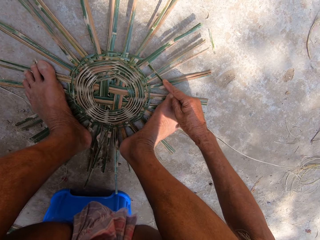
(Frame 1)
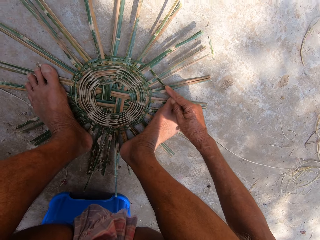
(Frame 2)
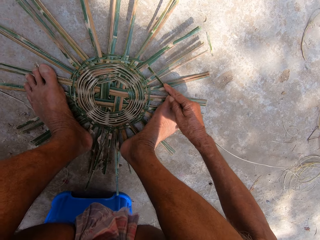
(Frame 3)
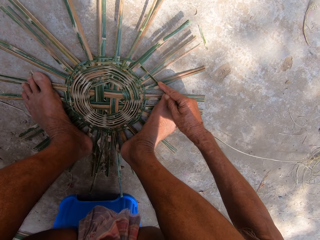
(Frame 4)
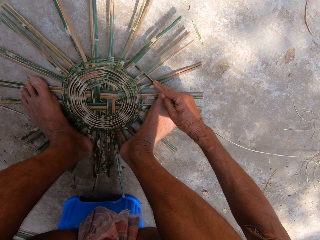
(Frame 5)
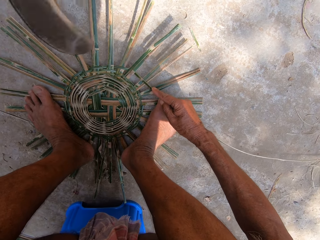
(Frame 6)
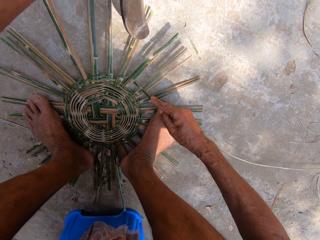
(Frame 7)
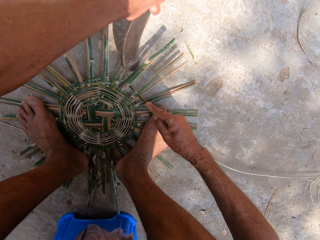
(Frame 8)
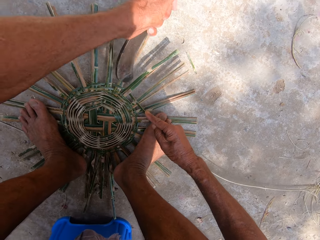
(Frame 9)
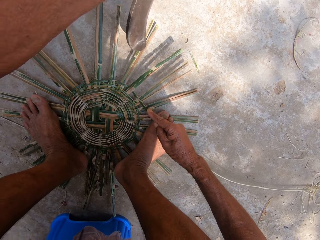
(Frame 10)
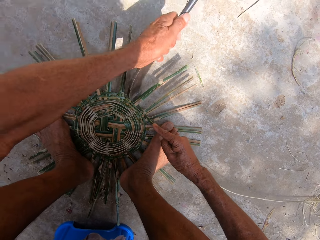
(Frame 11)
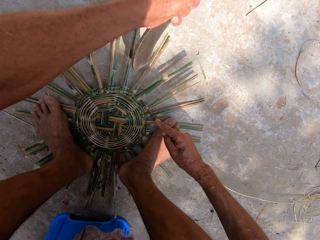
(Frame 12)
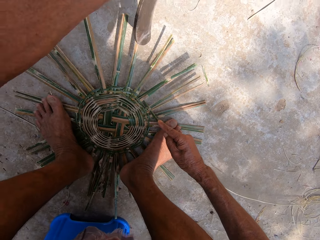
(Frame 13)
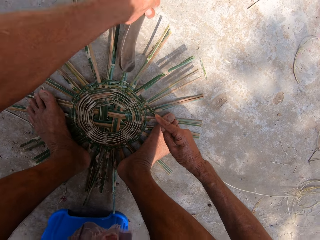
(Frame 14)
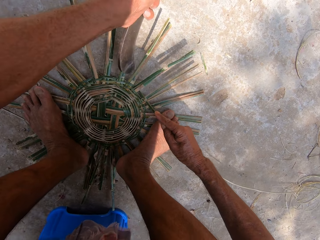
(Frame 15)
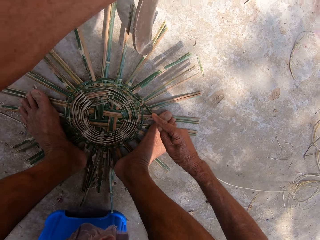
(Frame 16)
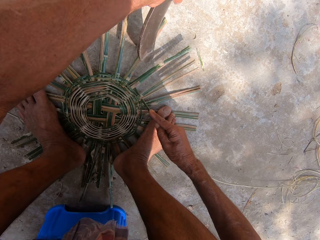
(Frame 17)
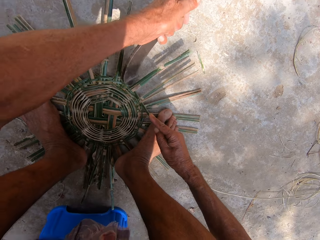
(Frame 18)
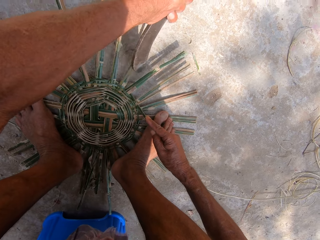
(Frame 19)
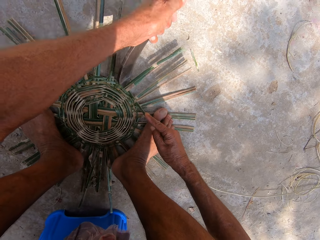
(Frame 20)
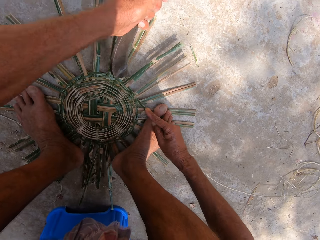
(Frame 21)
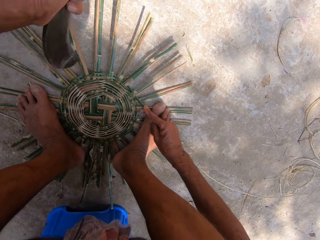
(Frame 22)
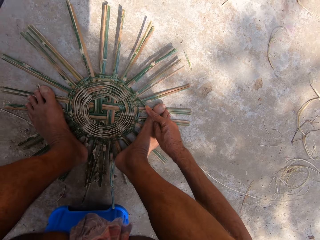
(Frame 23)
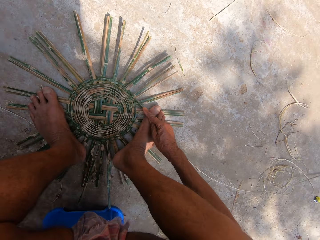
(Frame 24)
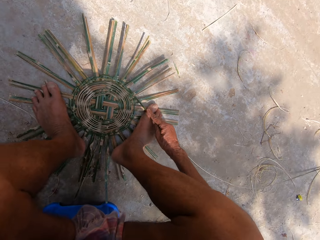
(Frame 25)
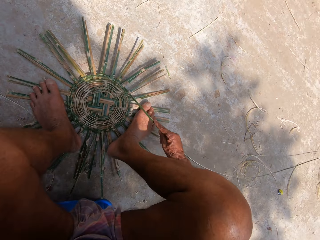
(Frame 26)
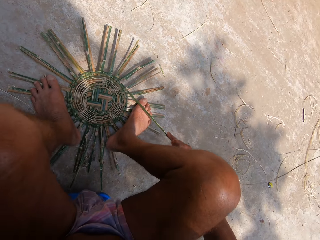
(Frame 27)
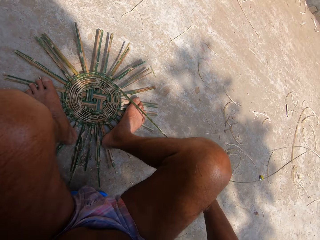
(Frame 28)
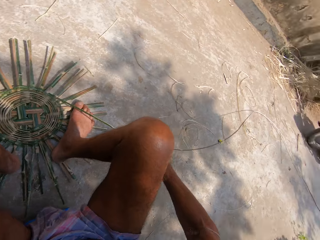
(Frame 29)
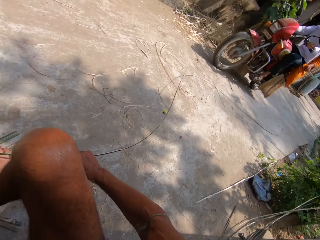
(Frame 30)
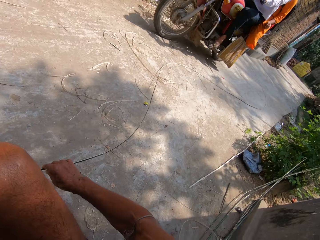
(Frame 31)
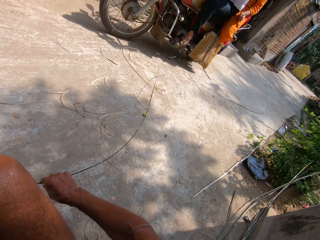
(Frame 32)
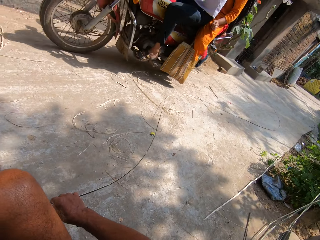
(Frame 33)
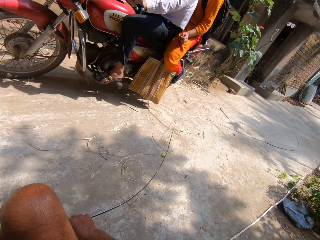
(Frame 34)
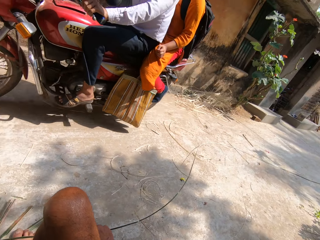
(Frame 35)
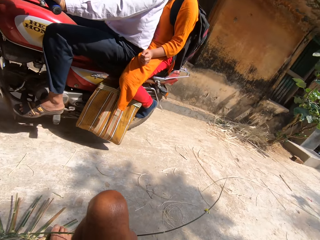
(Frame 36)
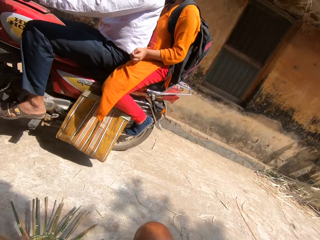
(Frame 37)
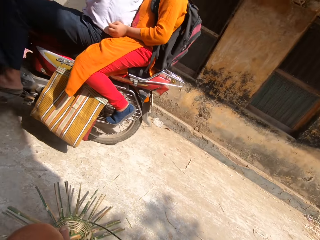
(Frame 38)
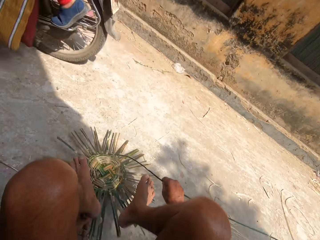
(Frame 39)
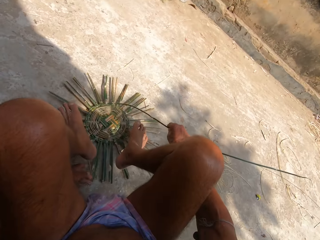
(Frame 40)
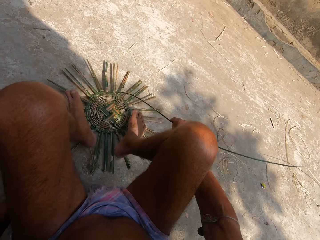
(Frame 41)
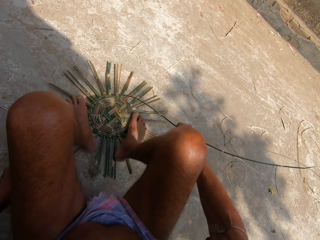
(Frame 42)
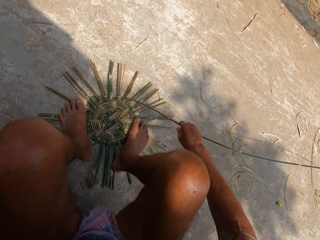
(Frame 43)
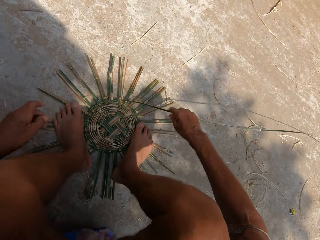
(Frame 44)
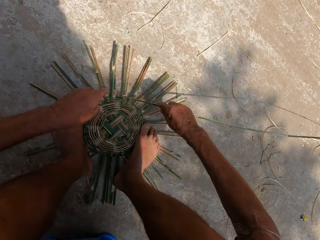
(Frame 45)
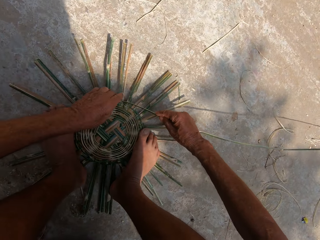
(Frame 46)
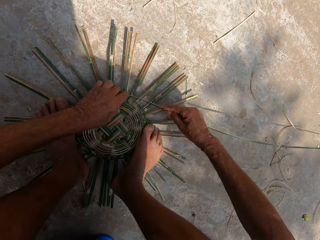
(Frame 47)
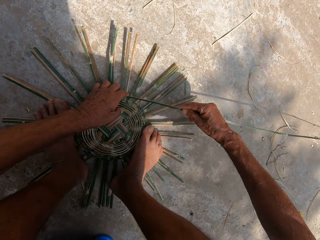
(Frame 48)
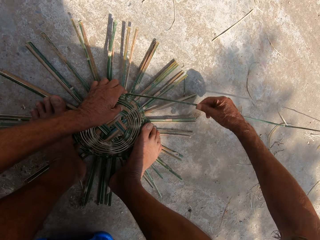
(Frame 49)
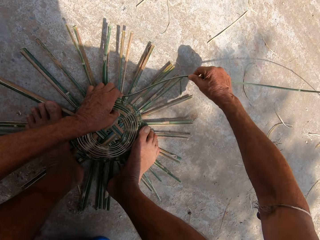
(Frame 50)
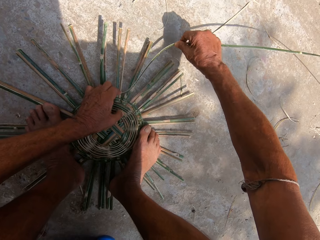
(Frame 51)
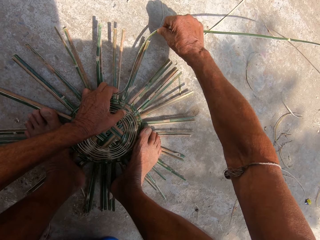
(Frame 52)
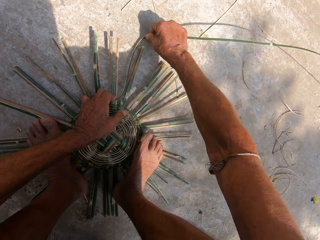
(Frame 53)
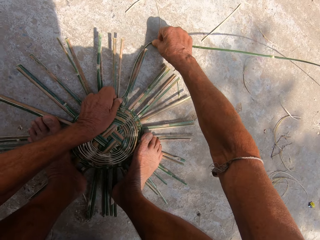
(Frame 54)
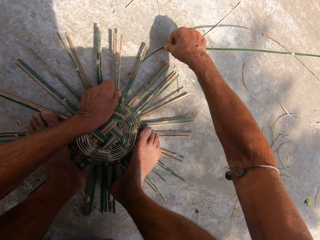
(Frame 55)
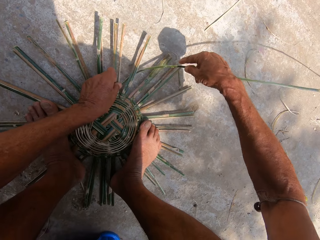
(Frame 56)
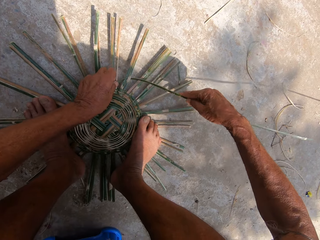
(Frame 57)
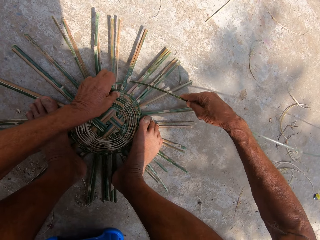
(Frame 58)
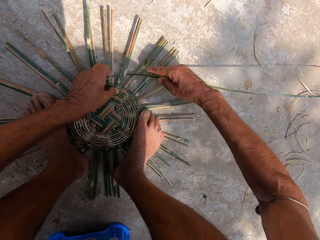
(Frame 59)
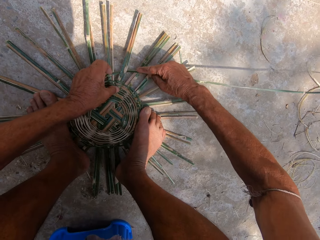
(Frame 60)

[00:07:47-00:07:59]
The camera wearer picks up the sickle from the floor with his left hand. He hits the basket on the floor with the sickle in his left hand. He drops the sickle on the floor with his left hand. He talks with a man on the motorcycle passing by. He weaves the basket with bamboo strips on the floor with both hands.

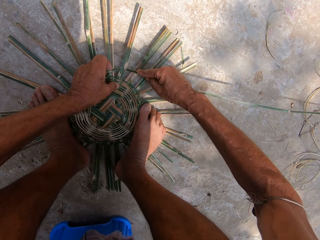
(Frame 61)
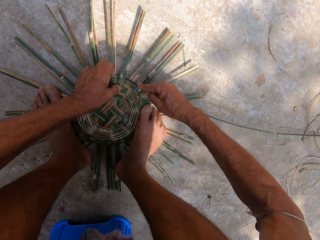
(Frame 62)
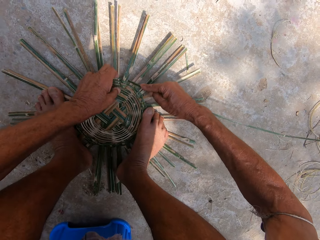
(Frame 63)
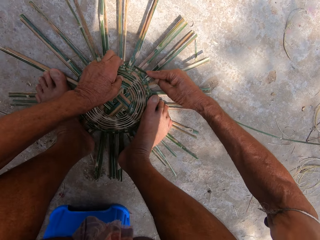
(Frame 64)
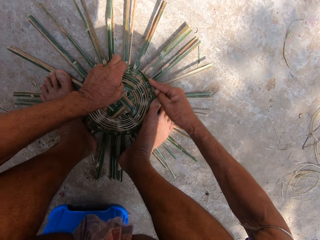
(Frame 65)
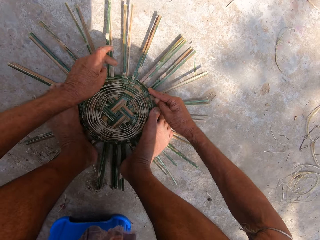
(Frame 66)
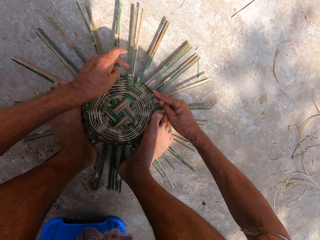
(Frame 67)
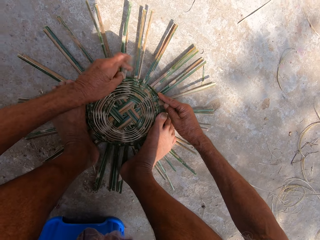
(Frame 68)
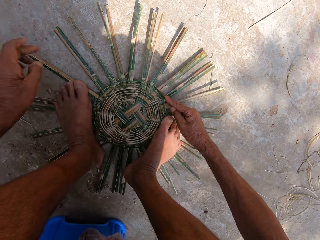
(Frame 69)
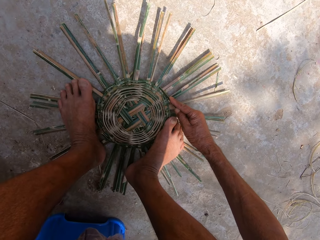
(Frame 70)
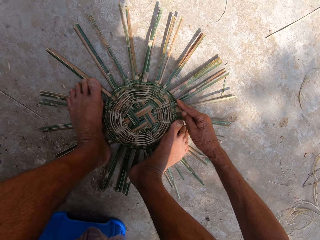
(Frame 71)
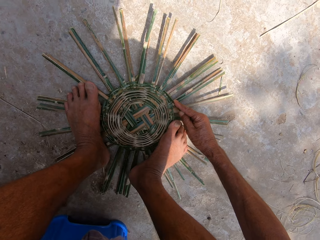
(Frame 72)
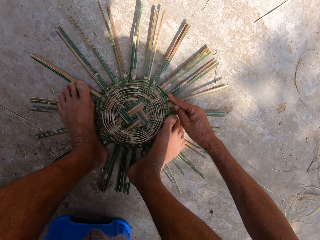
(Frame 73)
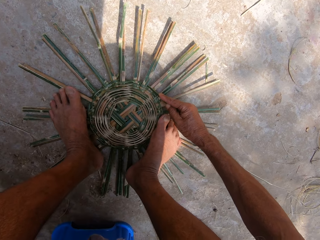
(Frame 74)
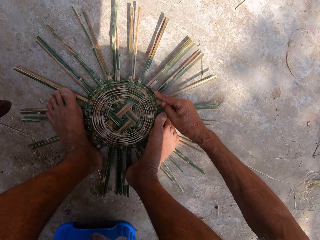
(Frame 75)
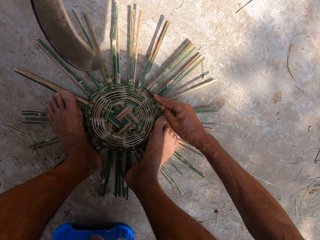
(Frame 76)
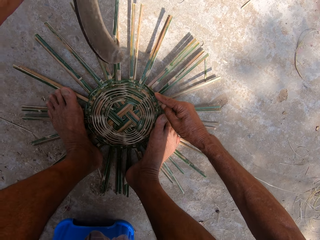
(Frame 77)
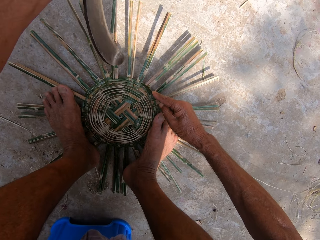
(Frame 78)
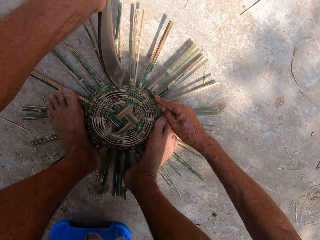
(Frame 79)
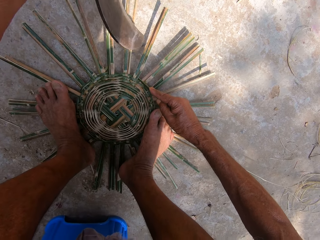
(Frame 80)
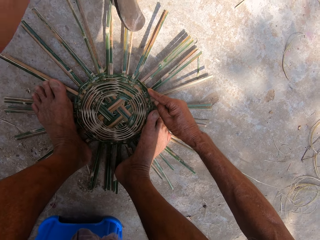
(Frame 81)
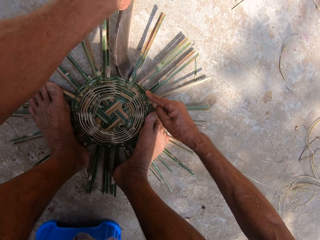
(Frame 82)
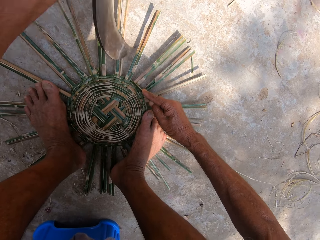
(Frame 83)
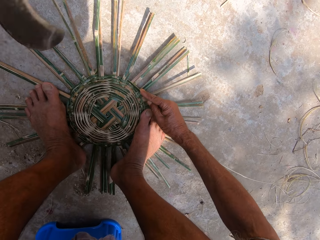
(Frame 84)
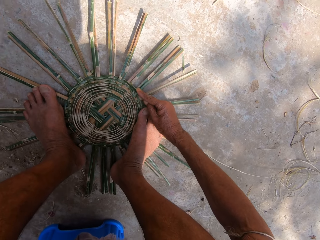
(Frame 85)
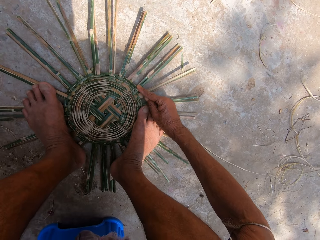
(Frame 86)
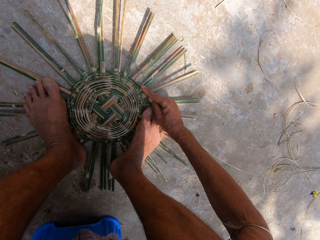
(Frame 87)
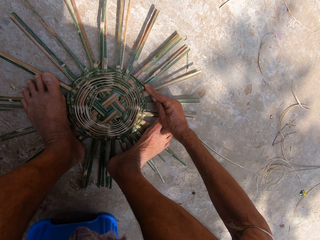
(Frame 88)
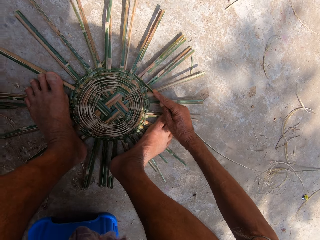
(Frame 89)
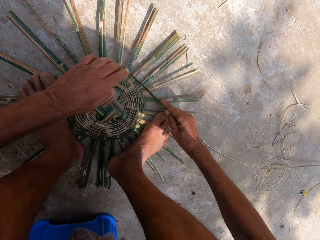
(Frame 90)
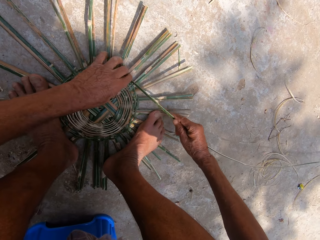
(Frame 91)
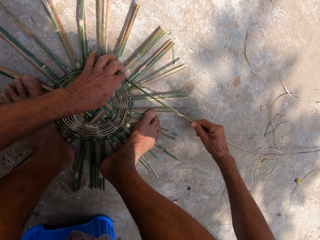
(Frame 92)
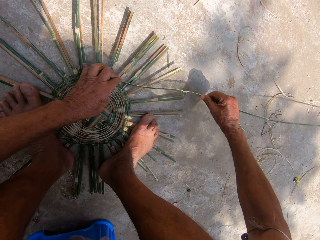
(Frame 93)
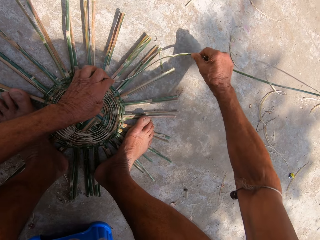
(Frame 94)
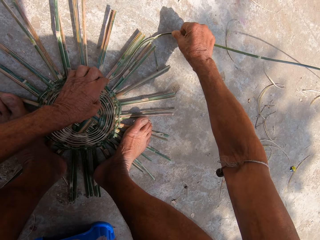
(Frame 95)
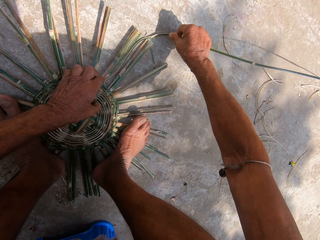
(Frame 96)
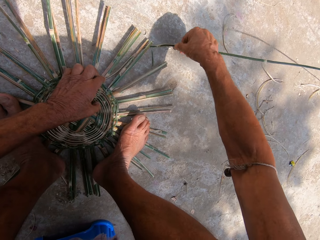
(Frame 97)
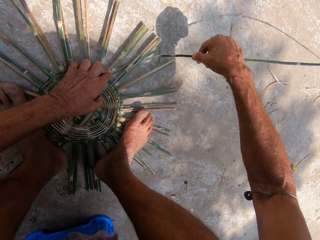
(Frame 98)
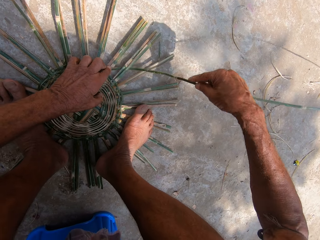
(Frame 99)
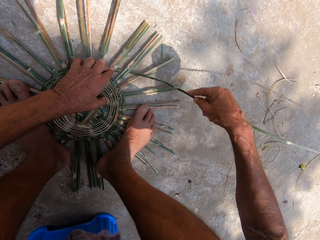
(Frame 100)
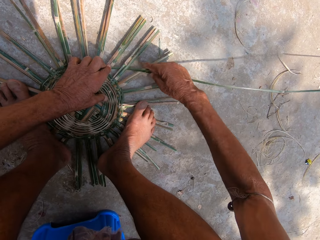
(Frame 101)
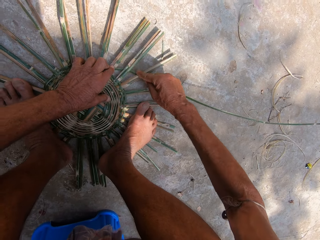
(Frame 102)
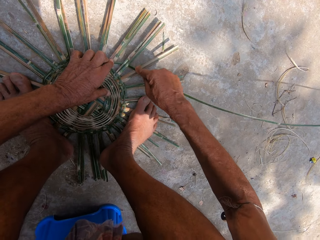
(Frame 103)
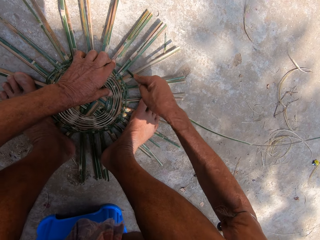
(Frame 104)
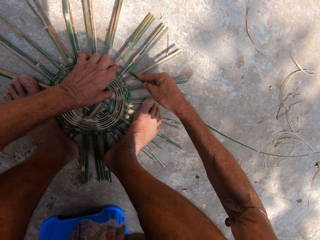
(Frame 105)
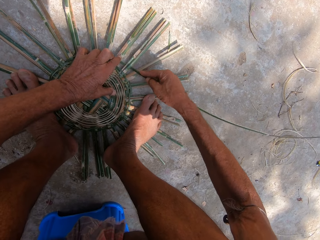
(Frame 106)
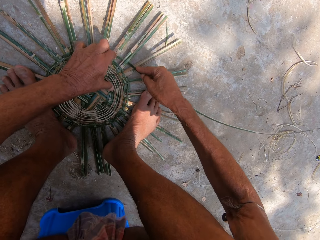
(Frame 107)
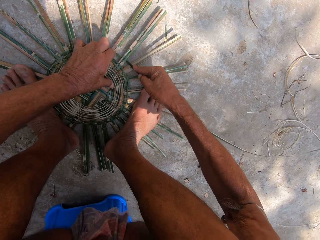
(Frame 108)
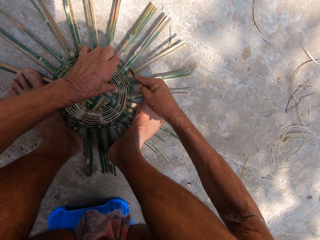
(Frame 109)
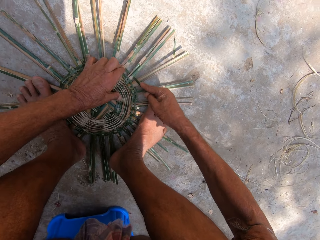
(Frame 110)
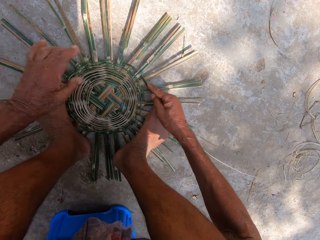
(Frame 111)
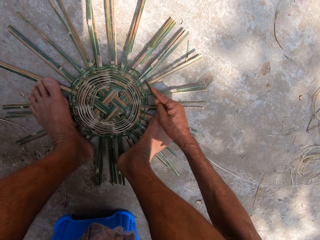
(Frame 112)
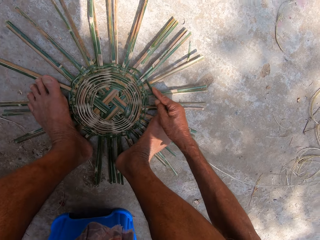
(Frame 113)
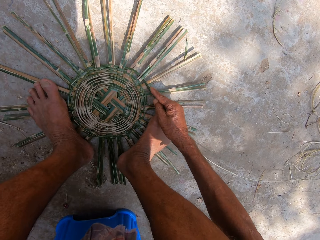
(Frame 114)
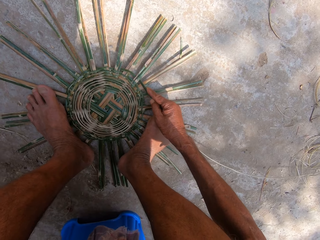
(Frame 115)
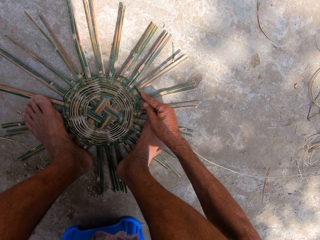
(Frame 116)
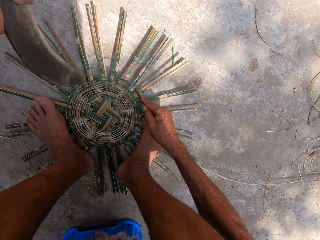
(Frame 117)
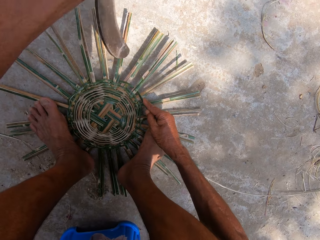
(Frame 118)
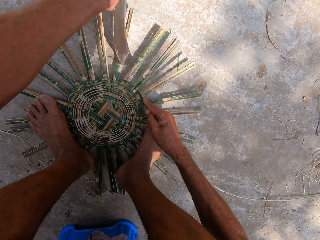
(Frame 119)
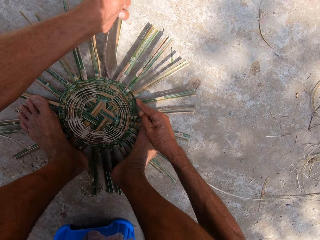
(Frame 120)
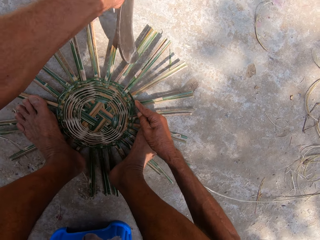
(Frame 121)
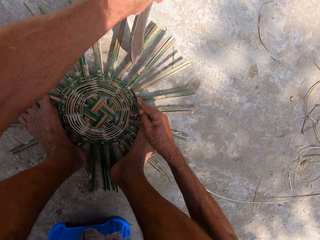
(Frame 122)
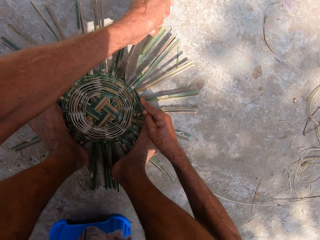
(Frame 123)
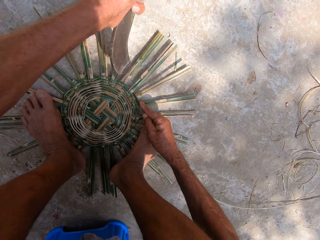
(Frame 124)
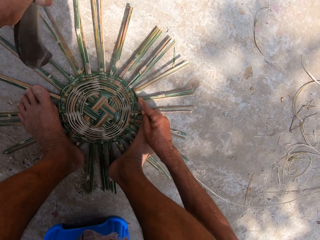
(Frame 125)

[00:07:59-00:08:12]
The camera wearer picks up the sickle from the floor with his left hand. He hits the basket on the floor with the sickle in his left hand. He fills the space with a machete. He weaves the basket with bamboo strips on the floor with both hands. He picks up the sickle from the floor with his left hand. He hits the basket on the floor with the sickle in his left hand.
